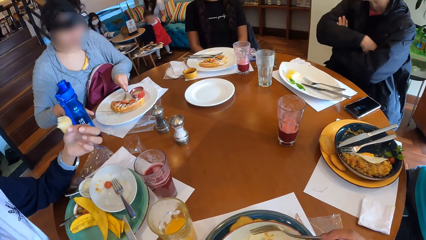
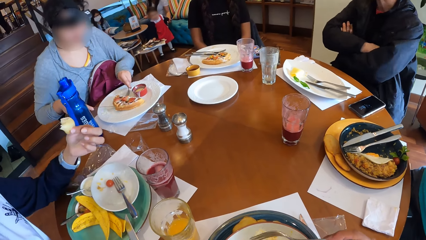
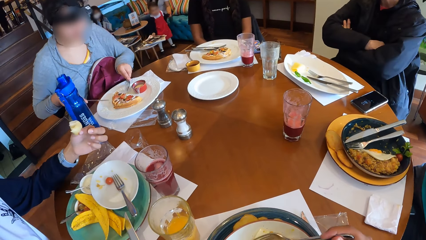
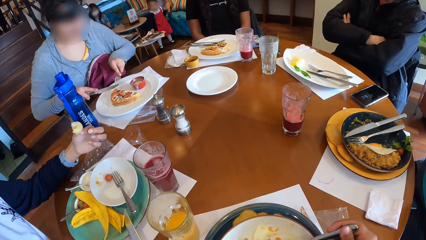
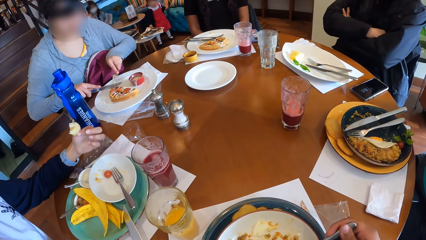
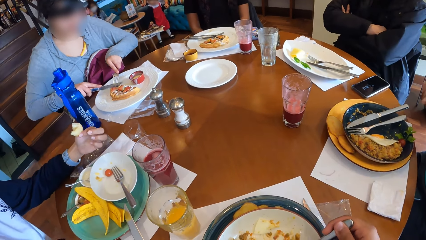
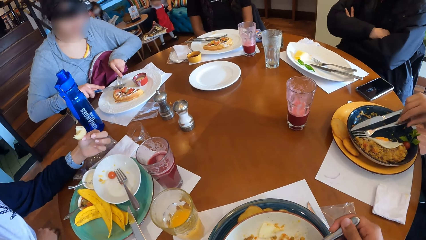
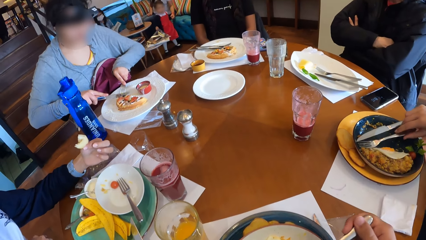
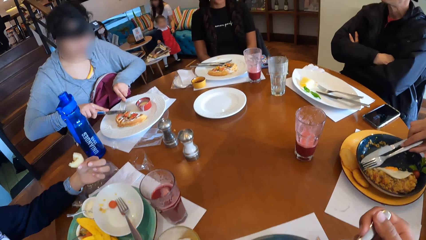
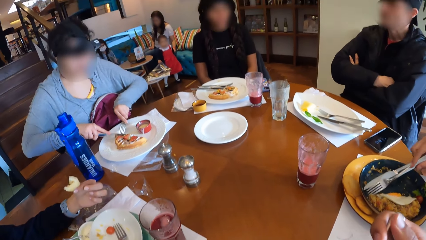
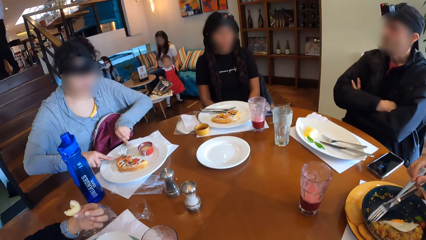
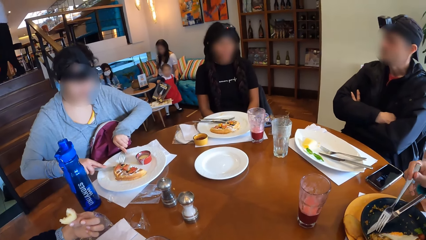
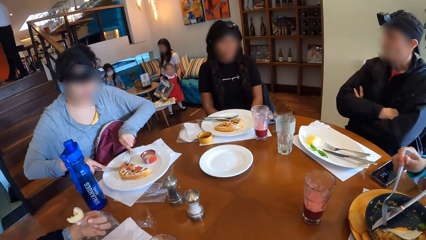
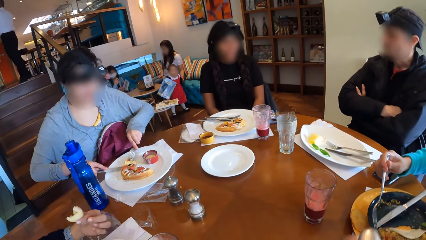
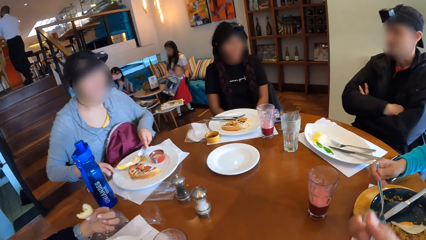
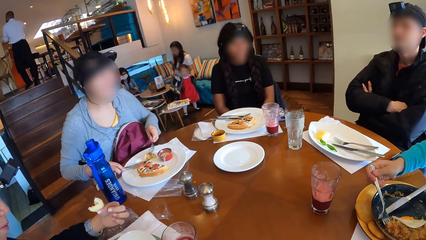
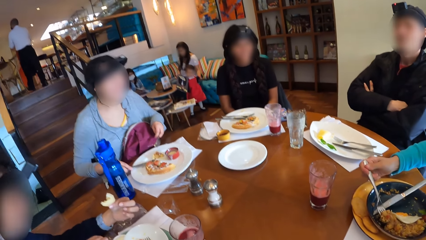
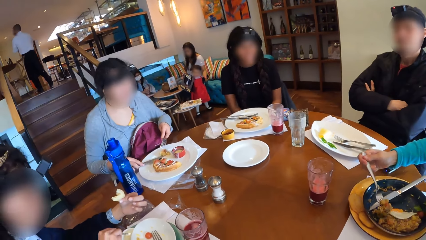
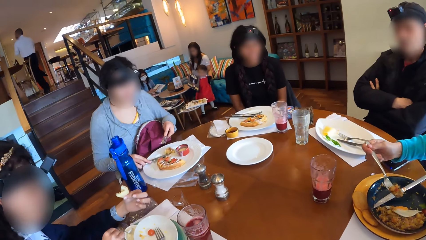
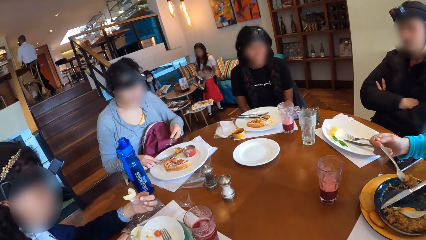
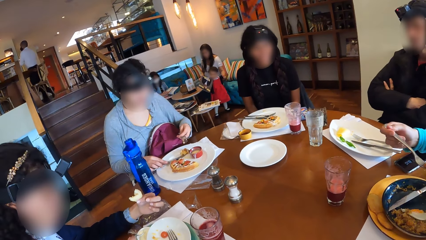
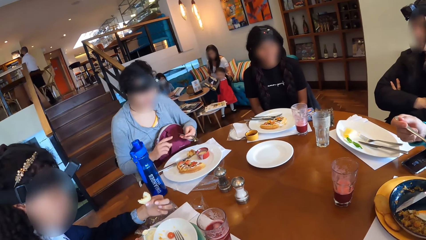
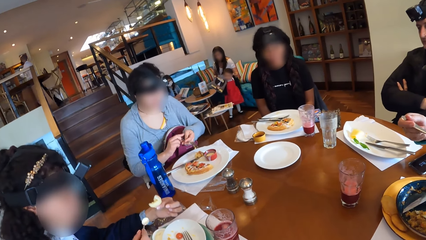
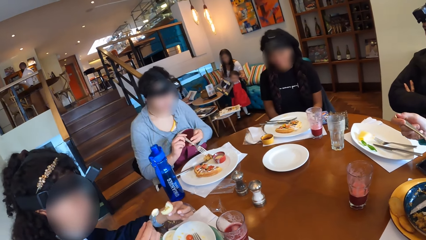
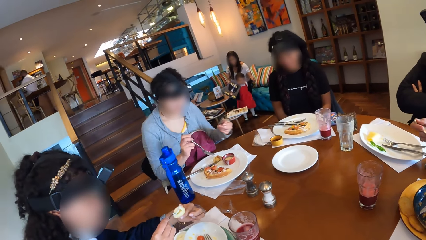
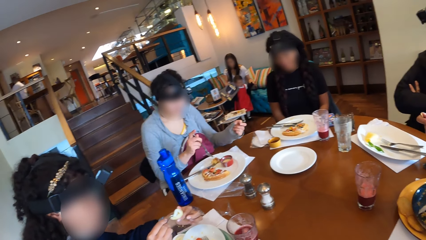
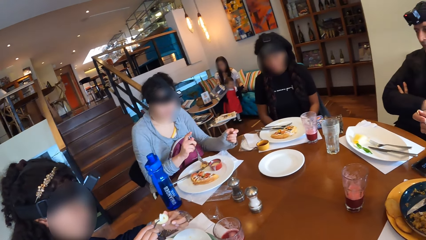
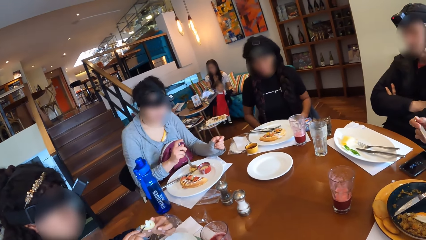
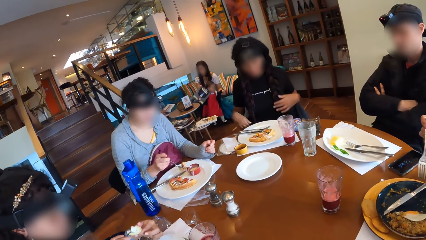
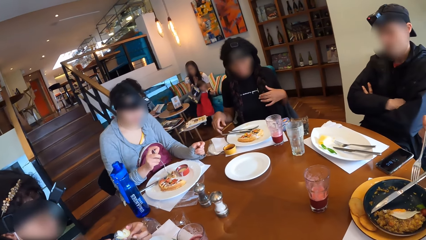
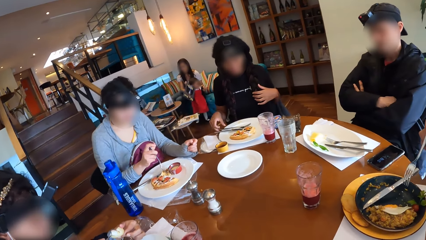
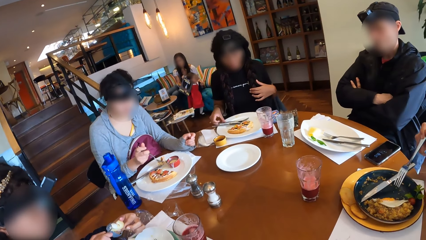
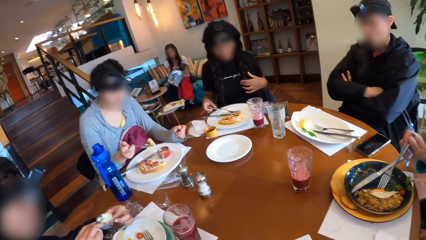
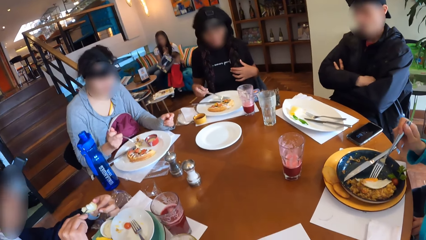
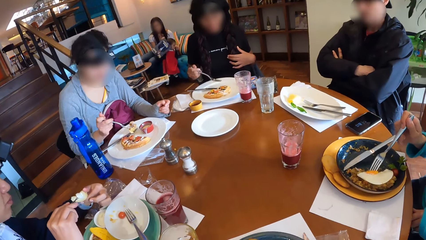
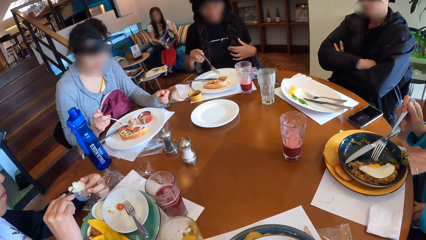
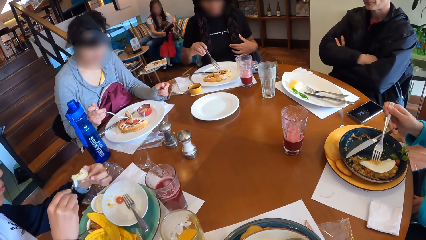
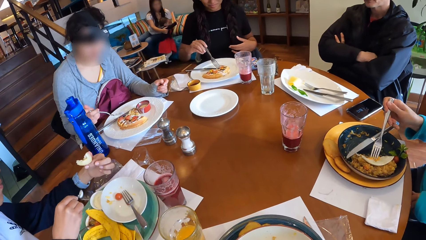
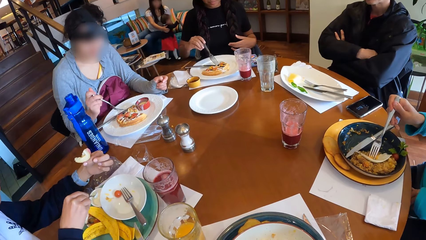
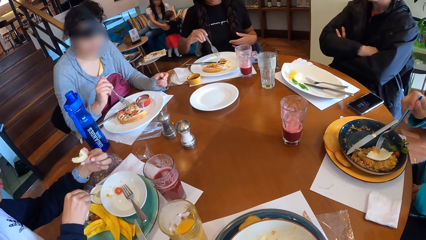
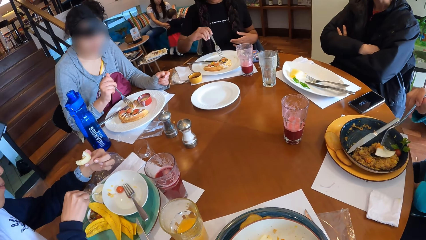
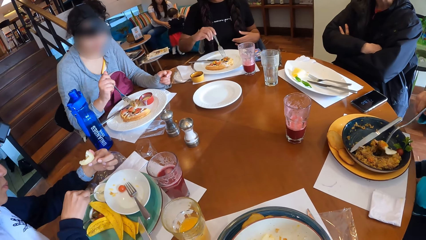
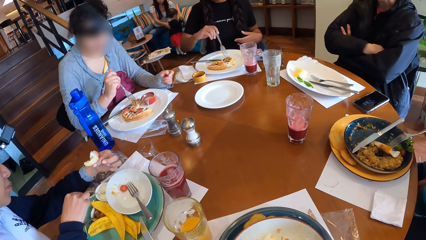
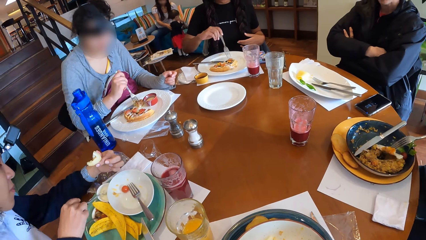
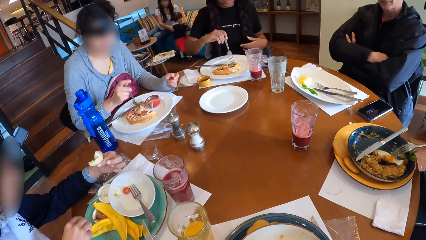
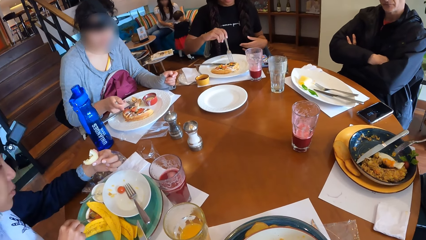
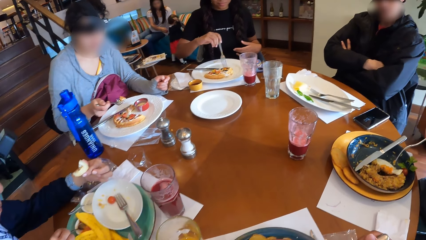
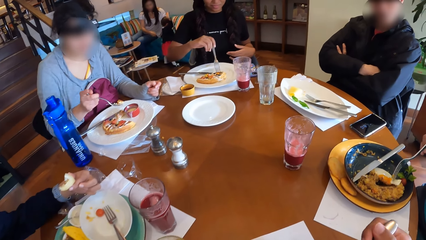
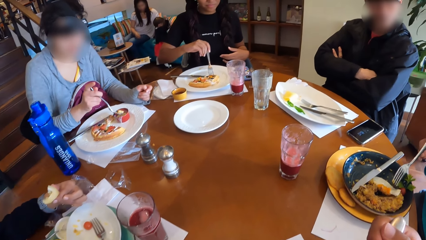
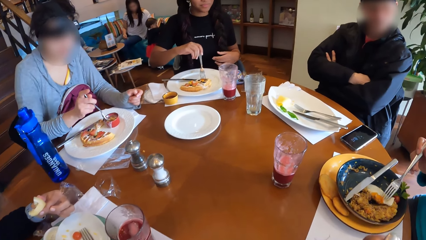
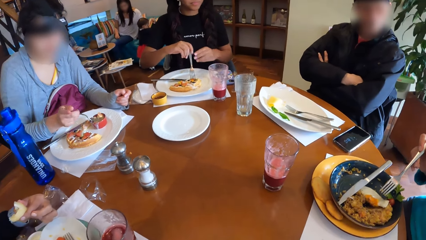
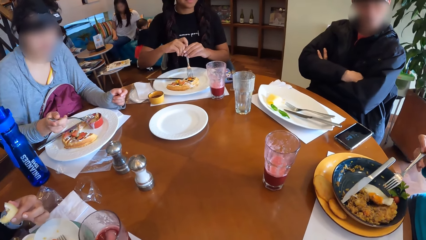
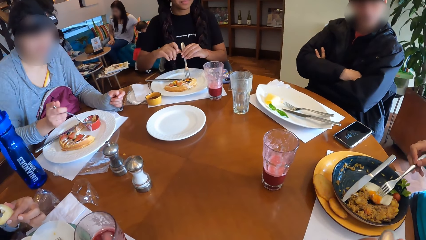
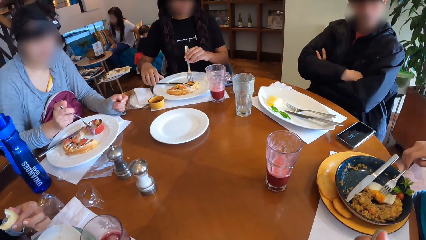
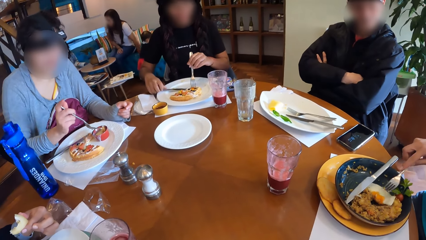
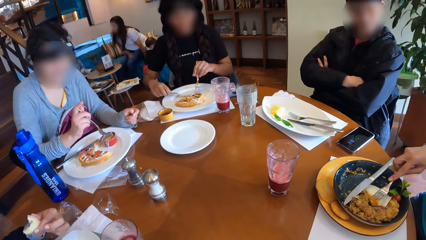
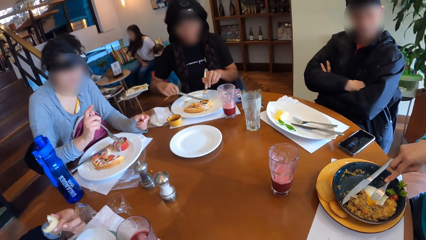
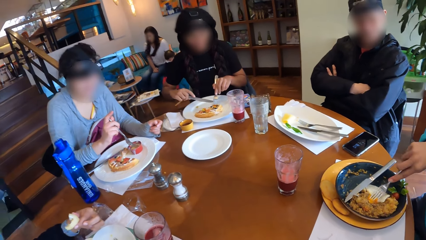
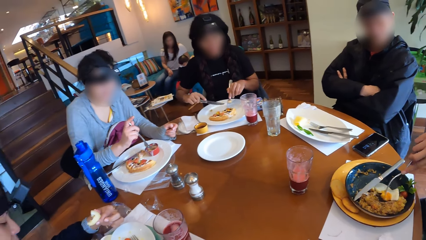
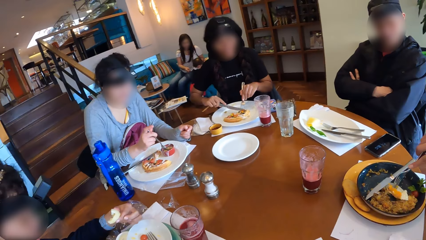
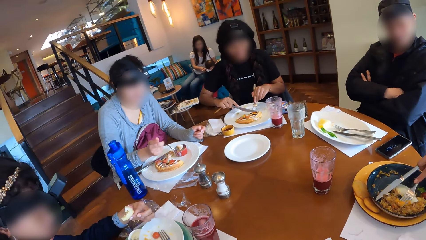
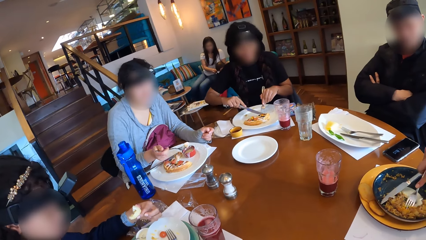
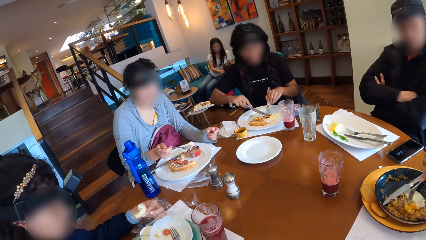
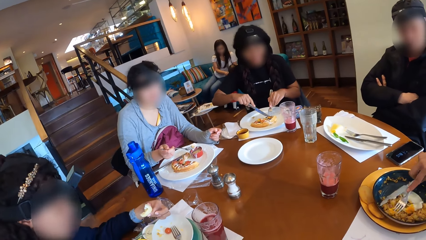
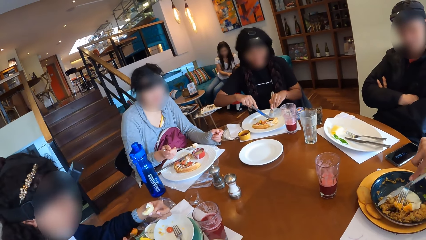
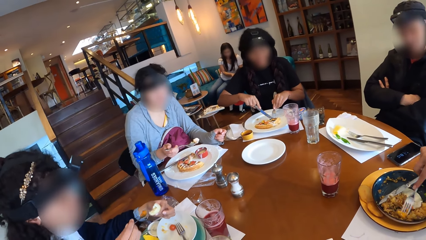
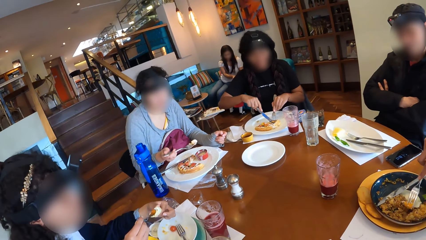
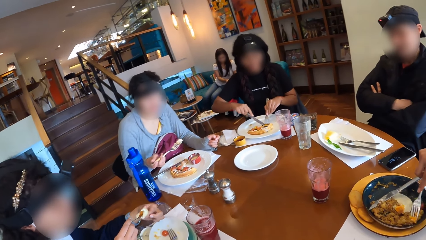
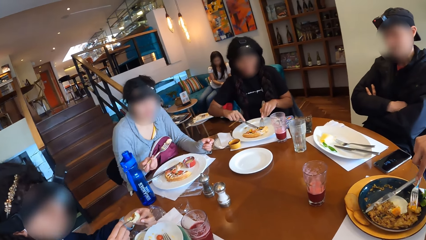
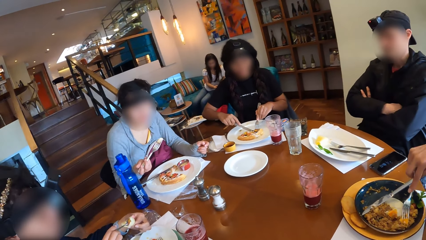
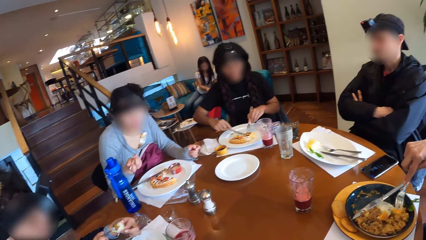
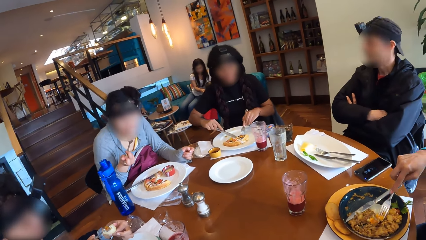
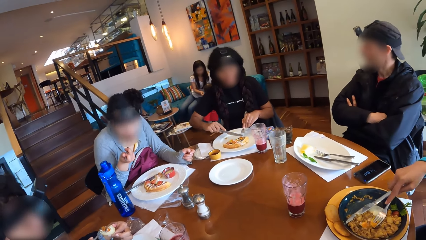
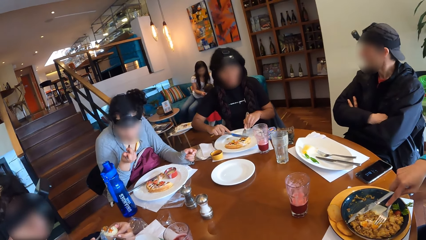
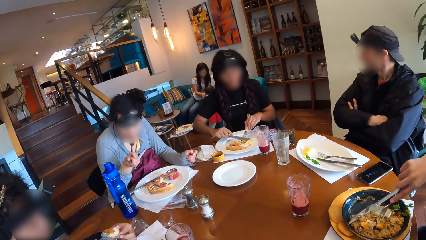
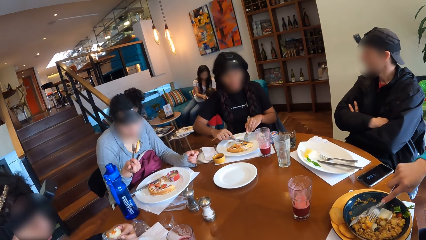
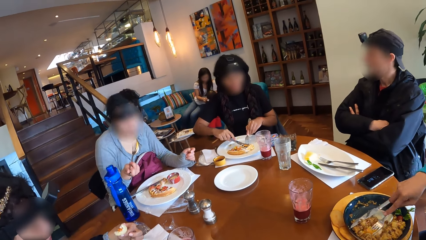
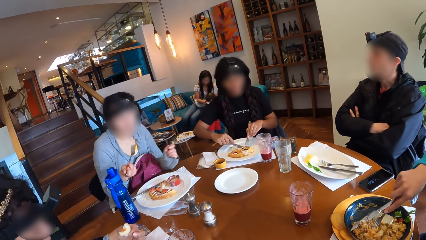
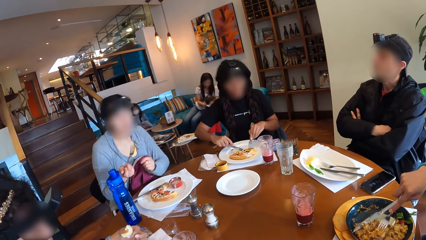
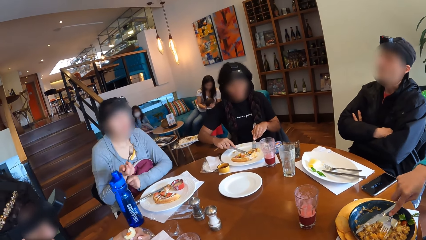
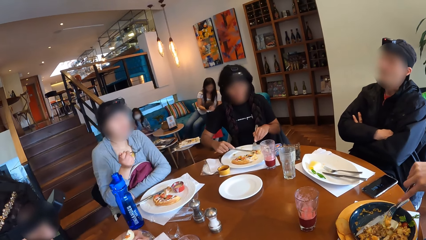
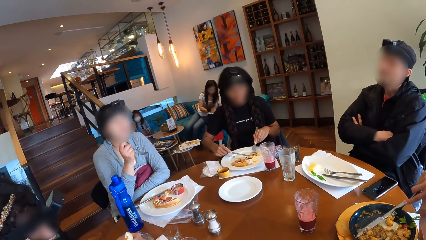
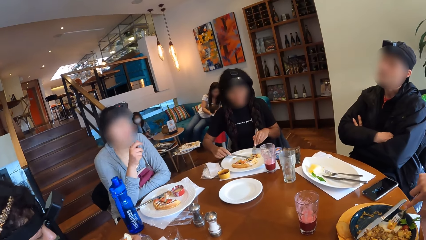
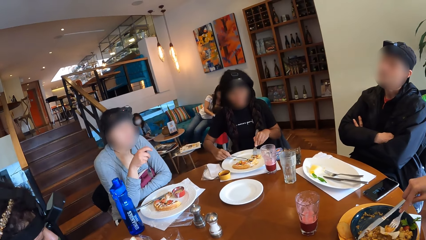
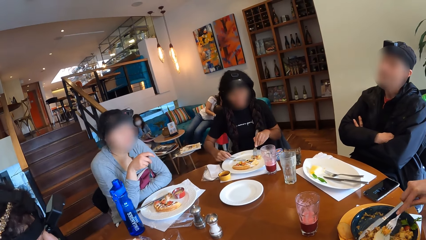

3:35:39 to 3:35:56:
A man folds his hands. The camera wearer eats food. A woman picks a fork from her plate with her right hand. Another woman cuts a piece of waffle on her plate with the table knife in her right hand and fork in her left hand. The first woman picks up the fork from the plate with her right hand. The second woman interacts with the first woman. The first woman picks salad off the plate with the fork in her right hand. The camera wearer looks around. The second woman passes the fork in her left hand to her right hand. A third woman puts the cream into the pie with the spoon in her right hand. The second woman picks some pieces of waffle in the plate with the fork in her right hand. A fourth woman picks a fork from the plate on the table with her right hand. The first woman mixes an egg in the plate with the salad with the fork in her right hand. The fourth woman pierces the waffle on the plate with the fork in her right hand. The second woman dips the waffle in the fork in her right hand in a cream cup on the table. The camera wearer eats food. The fourth woman passes the fork in her right hand to her left hand and picks up the table knife from the plate with her right hand. The camera wearer looks around. The fourth woman cuts the waffle on the plate with the table knife in her right hand. The third woman puts jam on the pie in her left hand with the spoon in her right hand. The second woman eats the waffle in the fork in her right hand.
